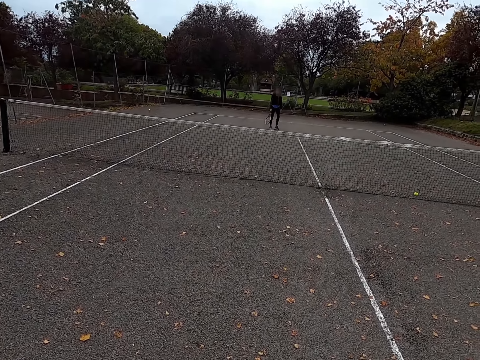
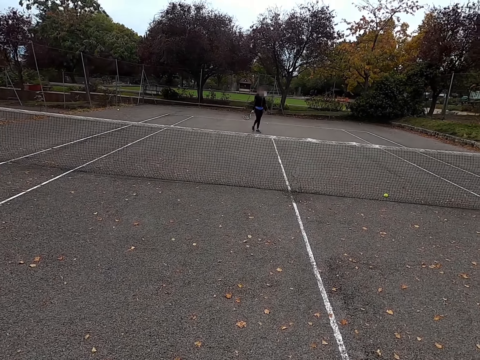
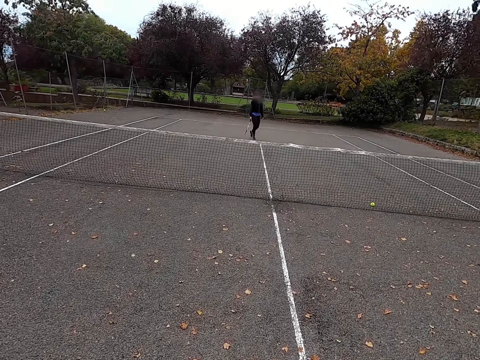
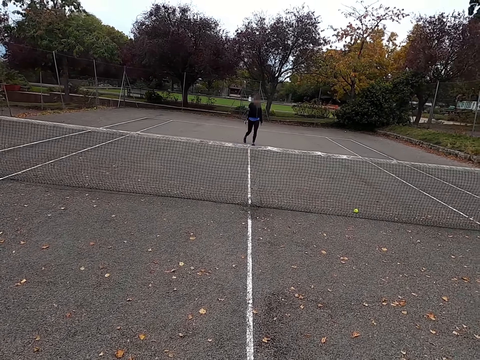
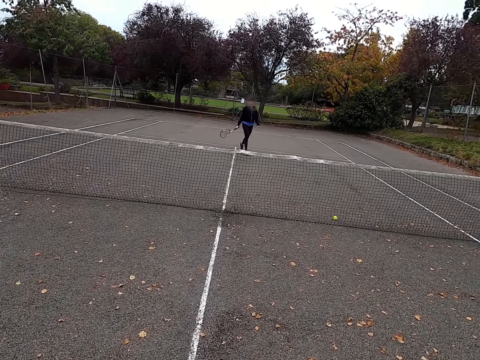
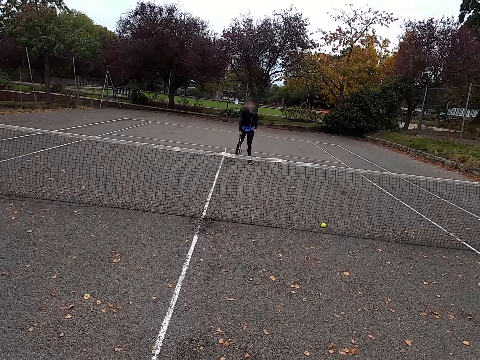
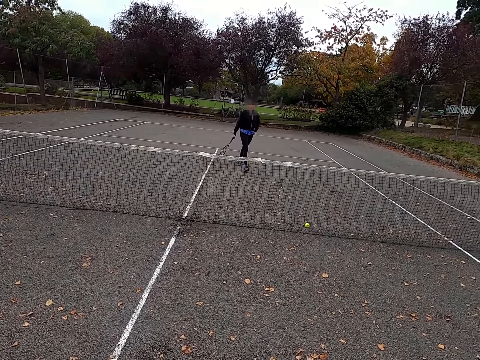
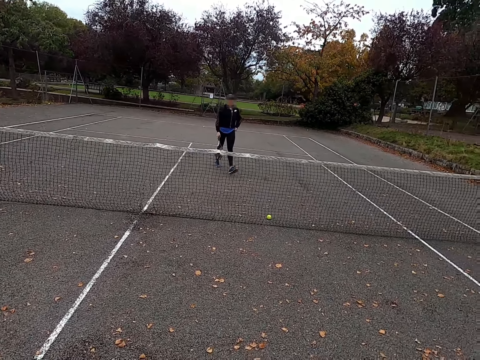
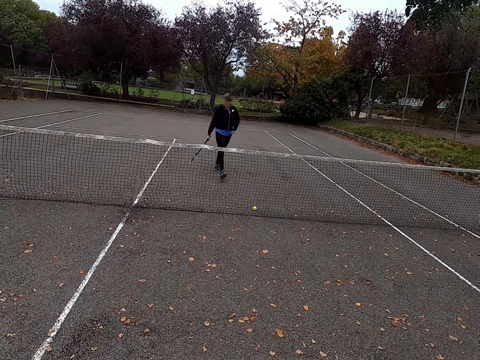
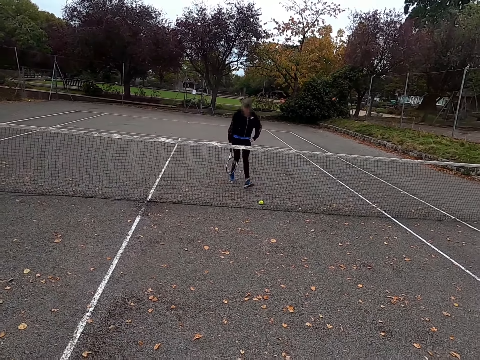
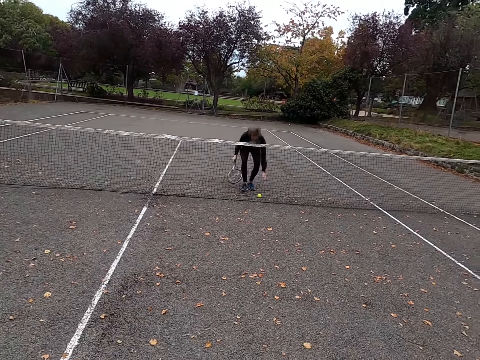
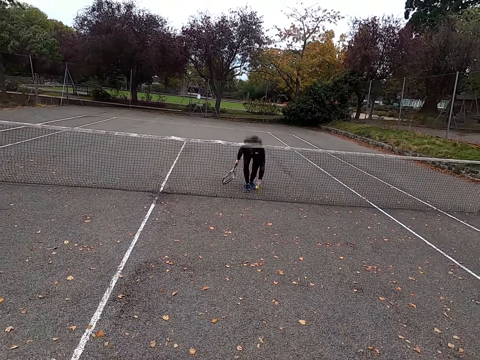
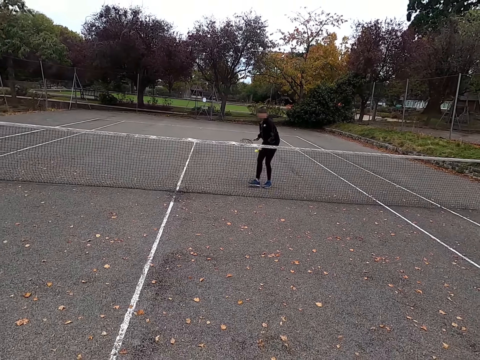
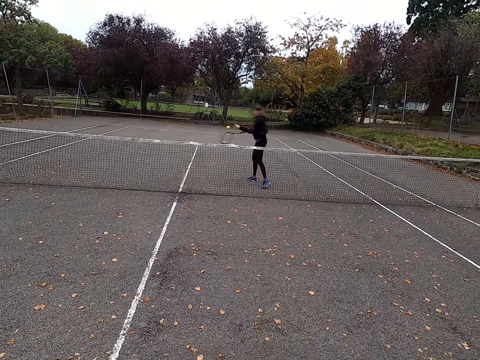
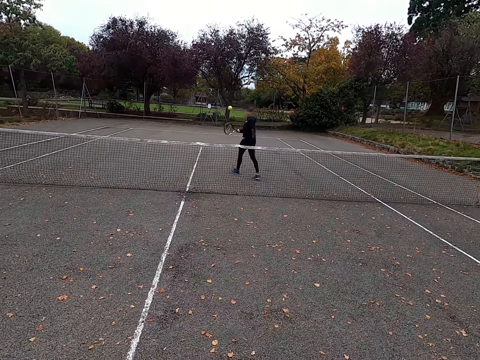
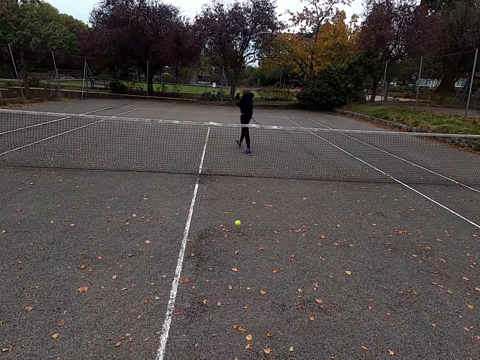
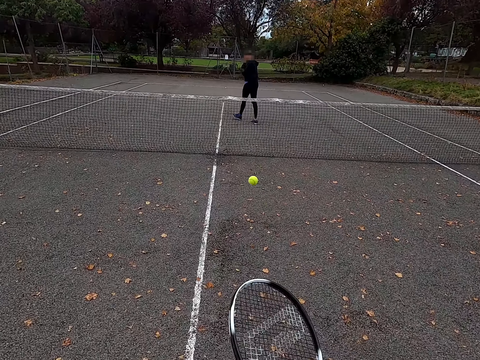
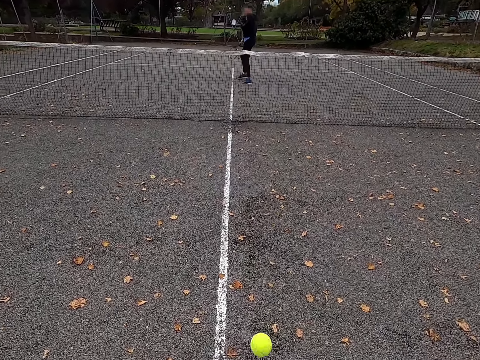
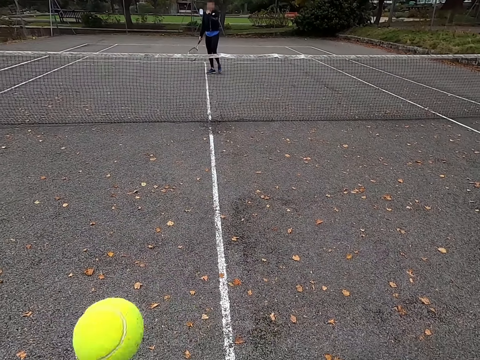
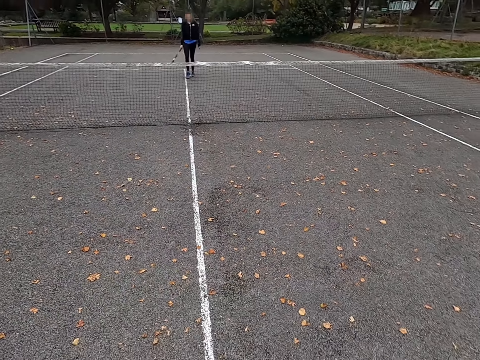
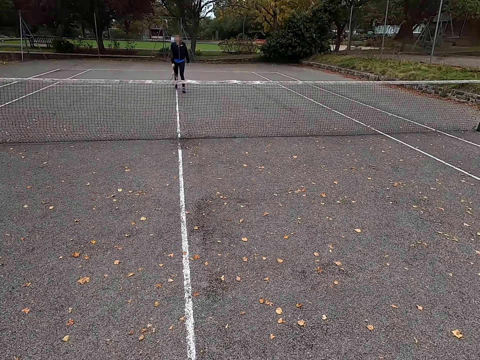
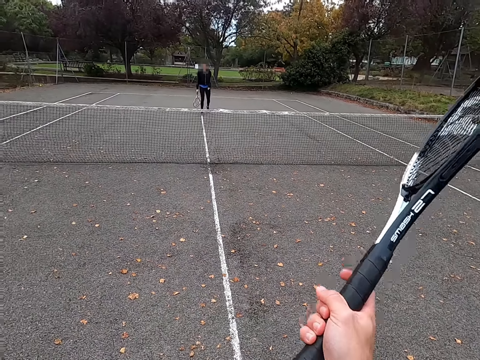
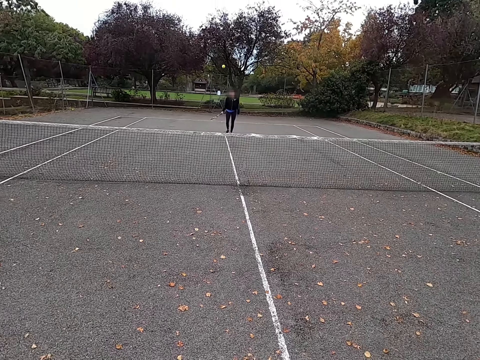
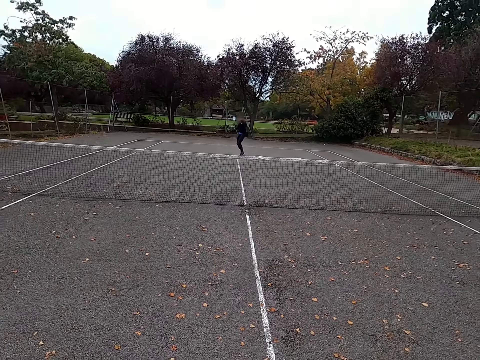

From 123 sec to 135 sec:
A man walks around the tennis court. The camera wearer walks around the pitch. The man picks up the tennis ball. The camera wearer plays lawn tennis with the man. The man kicks the tennis ball. The camera wearer kicks the tennis ball.

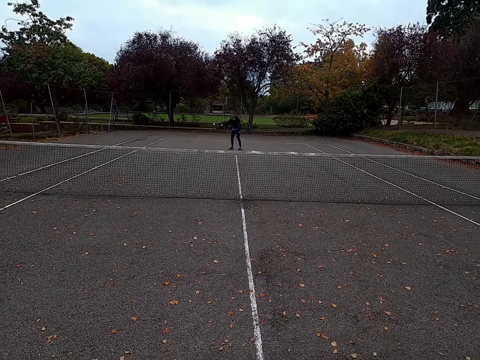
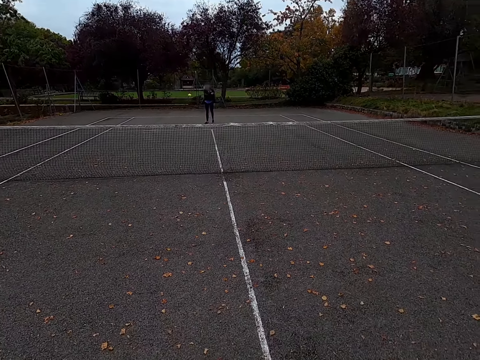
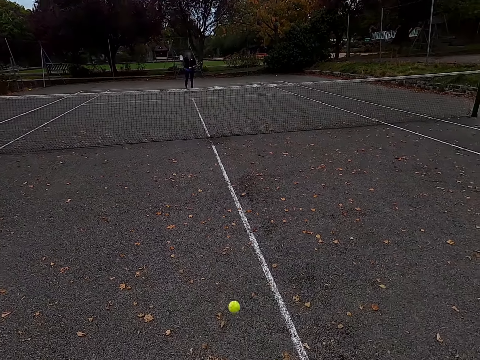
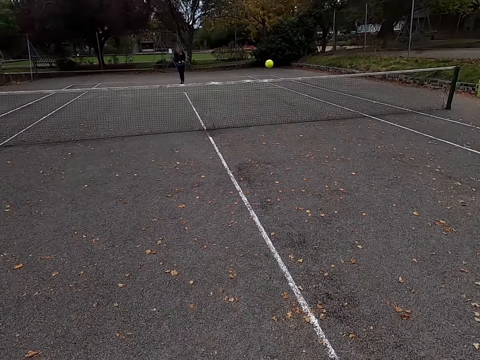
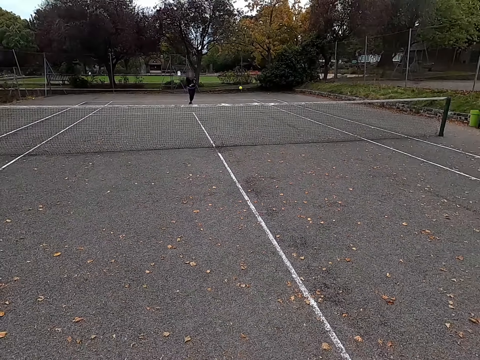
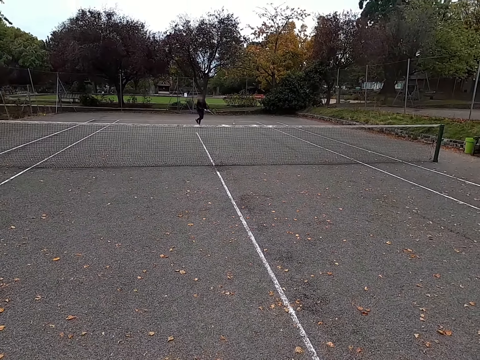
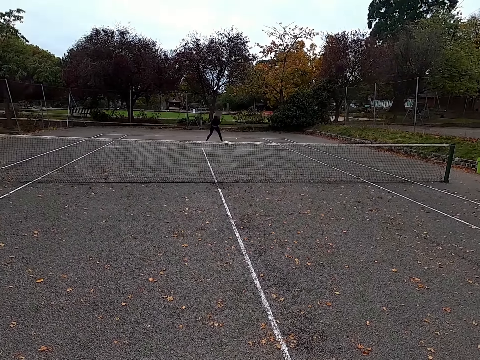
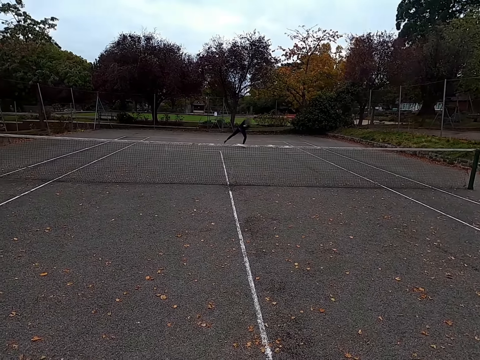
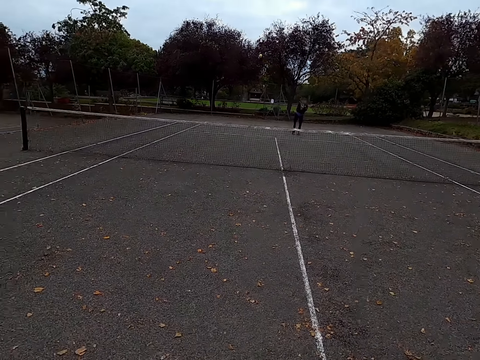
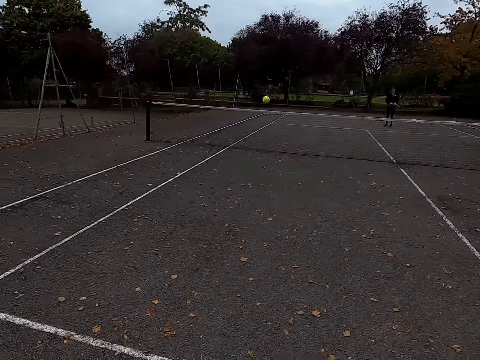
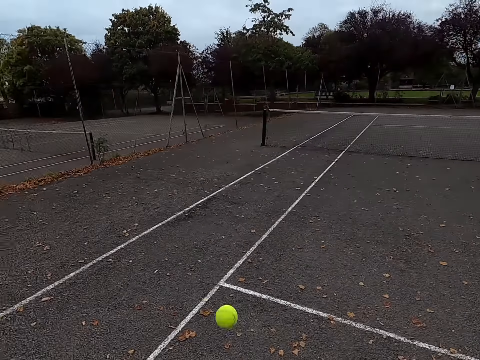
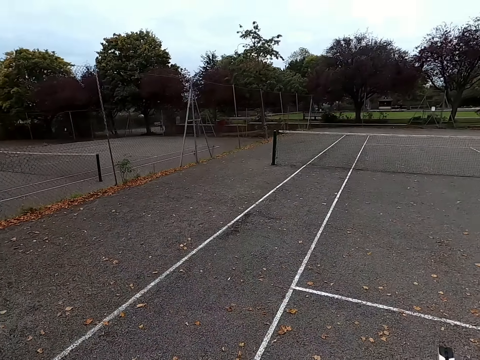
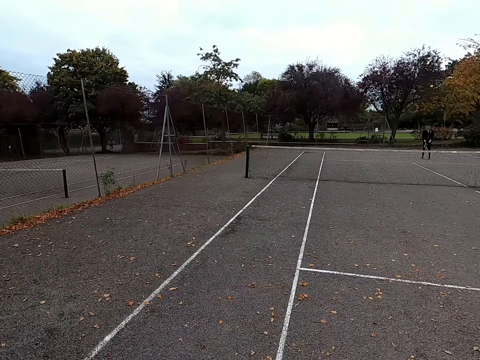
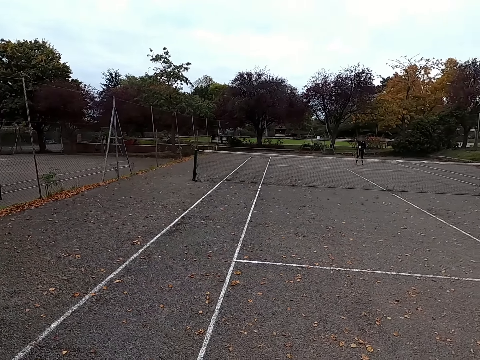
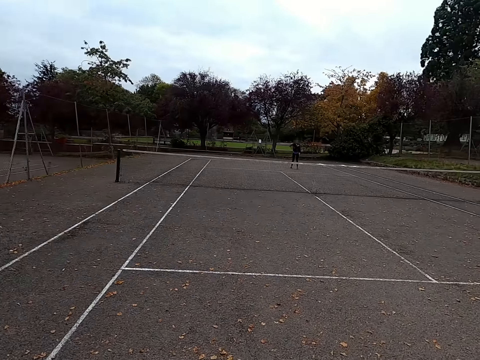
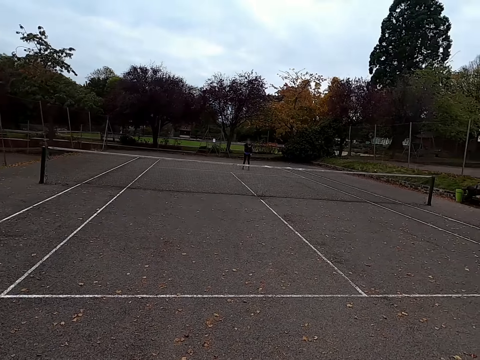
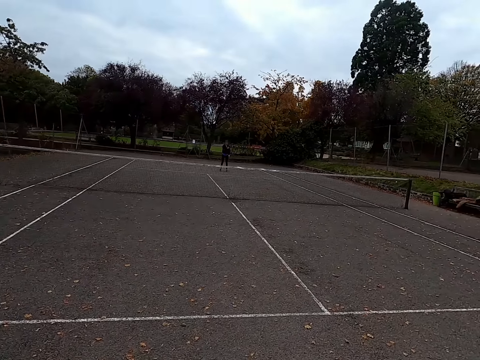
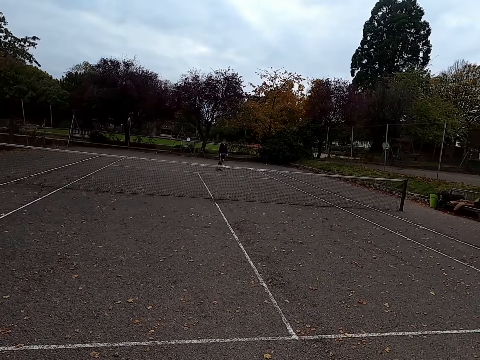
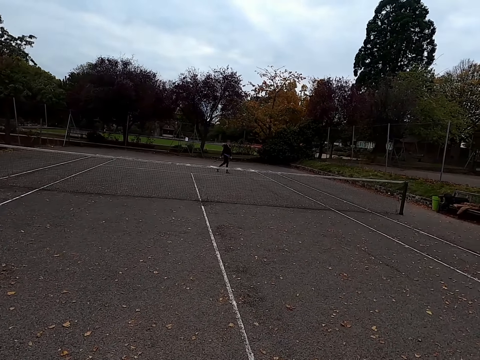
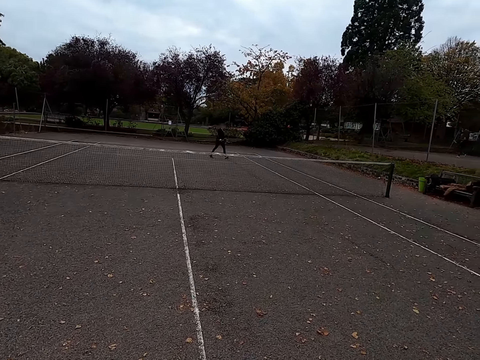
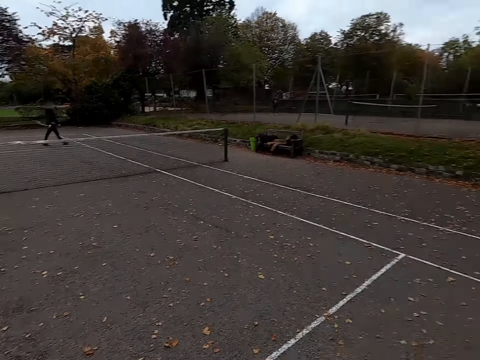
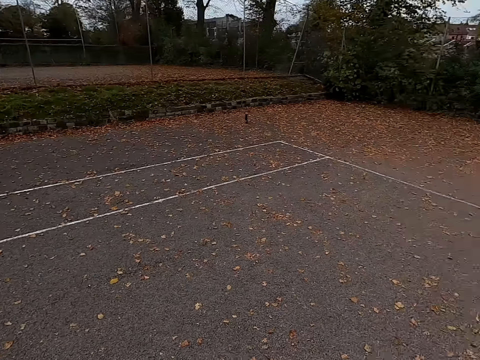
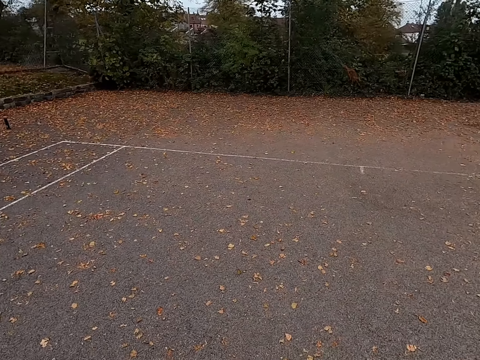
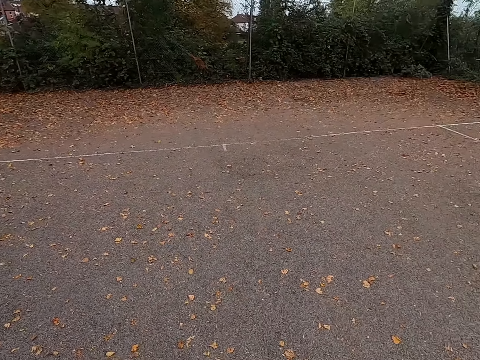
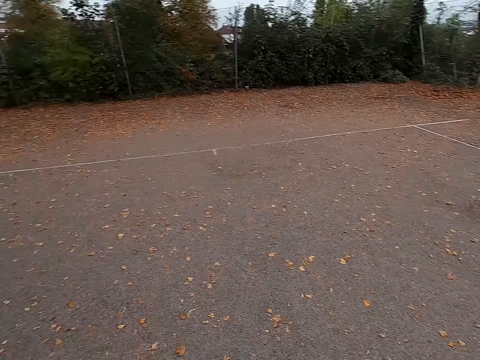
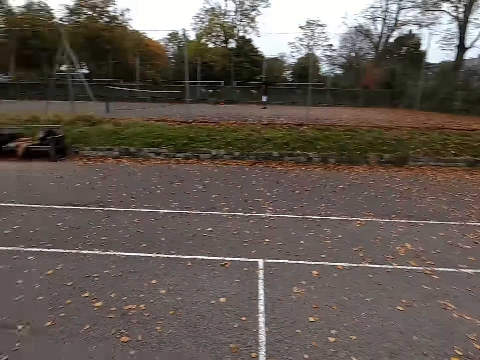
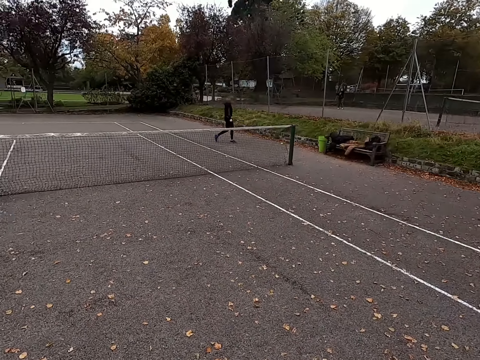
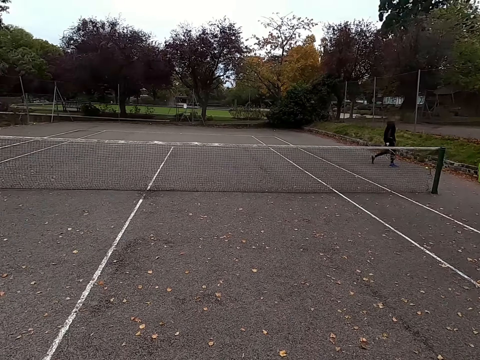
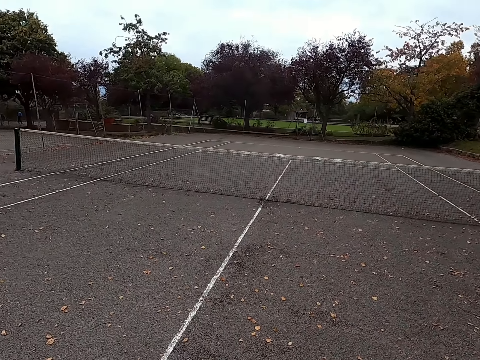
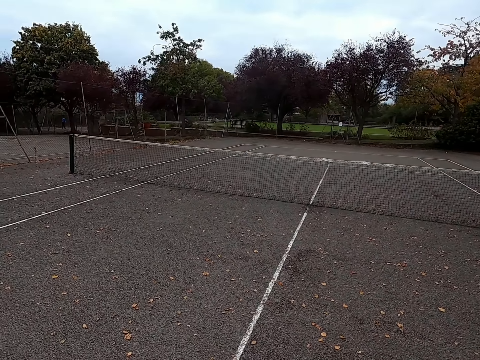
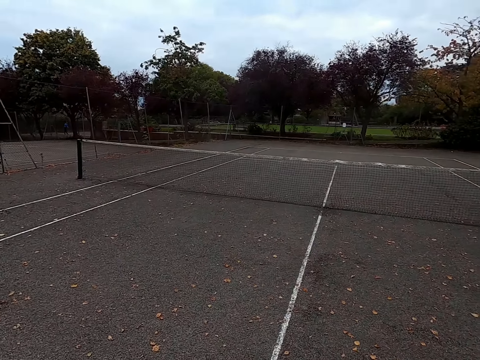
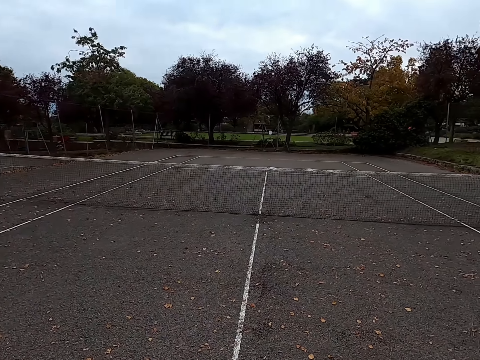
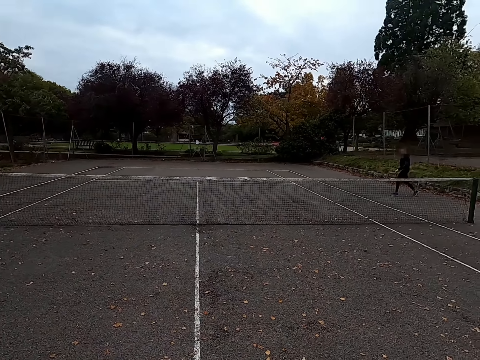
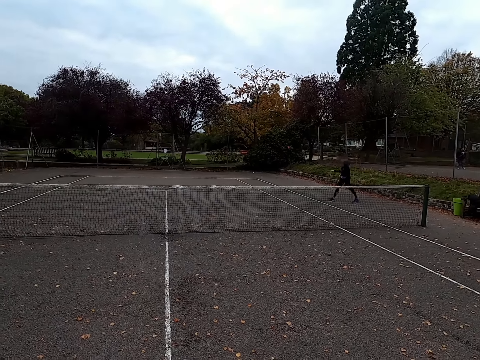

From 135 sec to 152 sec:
A man kicks the tennis ball. The camera wearer kicks the tennis ball. The man kicks the tennis ball. The camera wearer kicks the tennis ball. The man kicks the tennis ball. The camera wearer walks around the tennis court. The man walks around the tennis court. The camera wearer looks around the tennis court. The man picks up the tennis ball. The camera wearer looks around the tennis court. The man walks around the tennis court.
